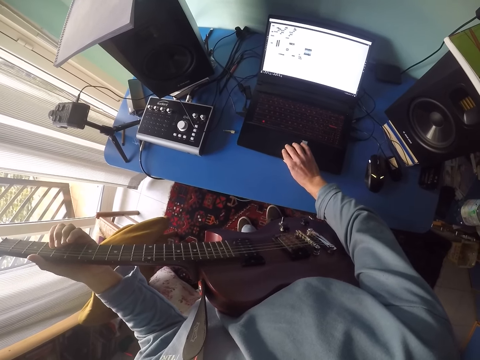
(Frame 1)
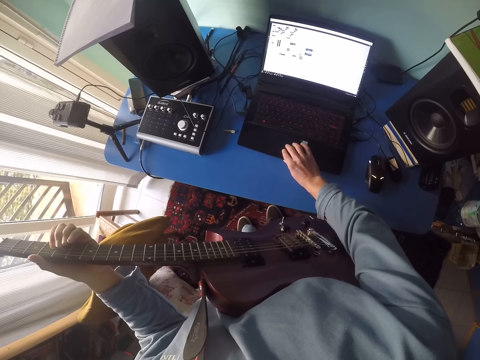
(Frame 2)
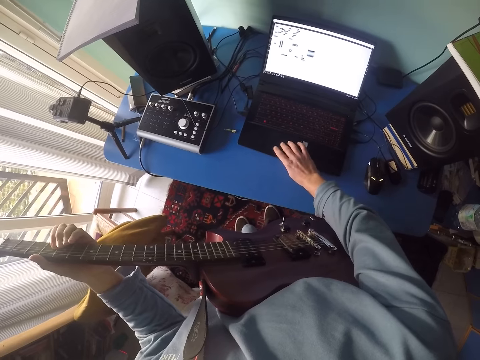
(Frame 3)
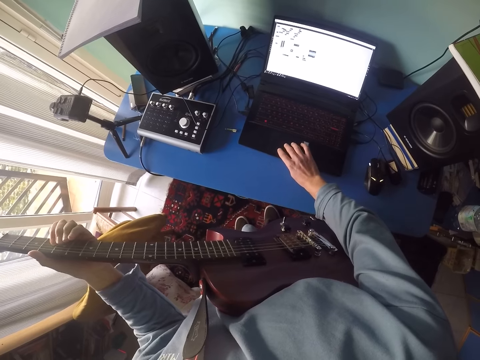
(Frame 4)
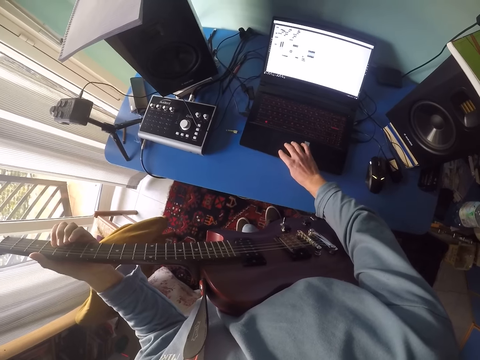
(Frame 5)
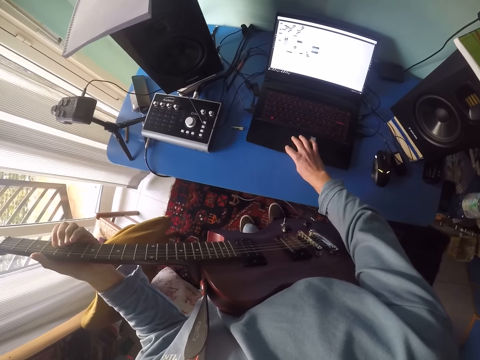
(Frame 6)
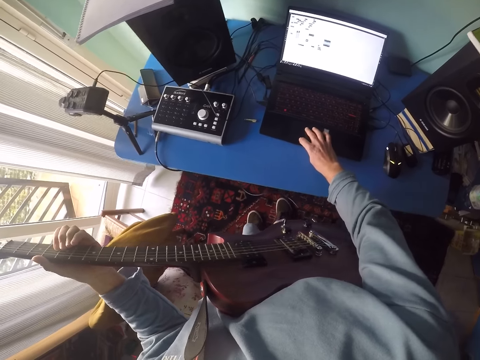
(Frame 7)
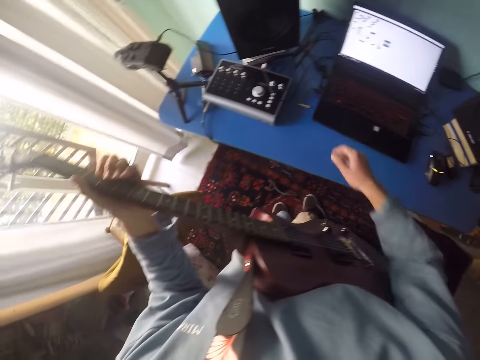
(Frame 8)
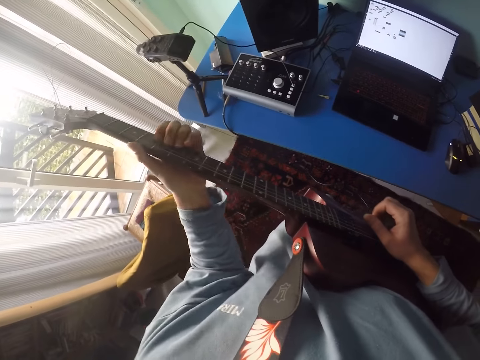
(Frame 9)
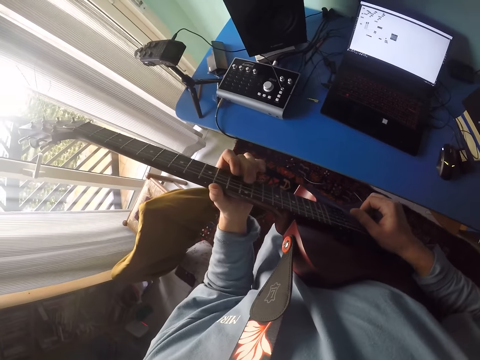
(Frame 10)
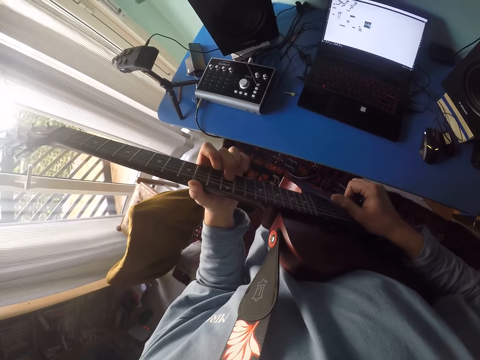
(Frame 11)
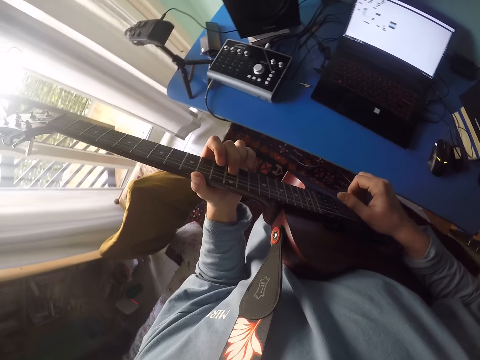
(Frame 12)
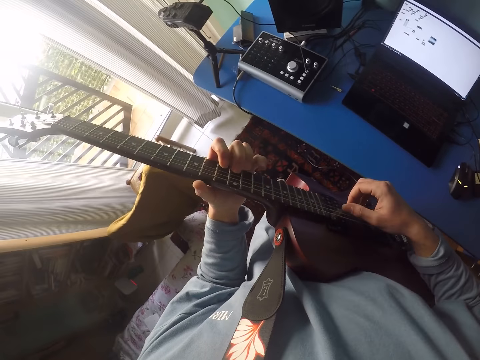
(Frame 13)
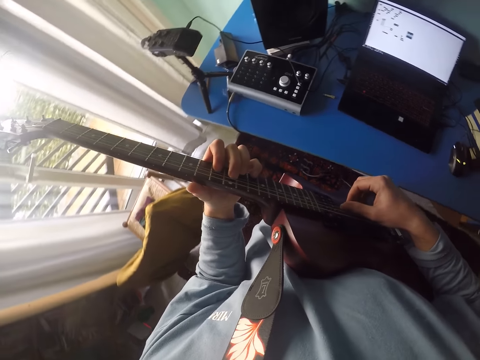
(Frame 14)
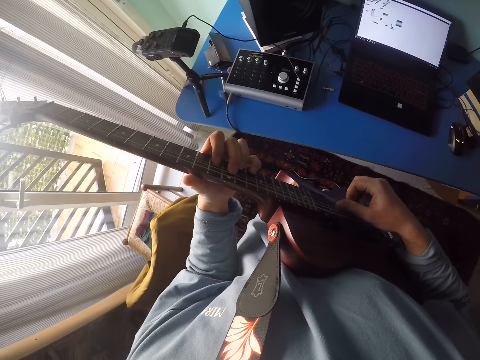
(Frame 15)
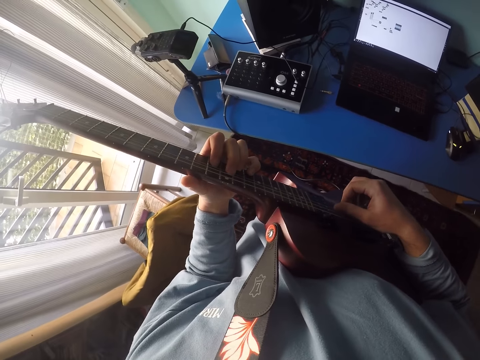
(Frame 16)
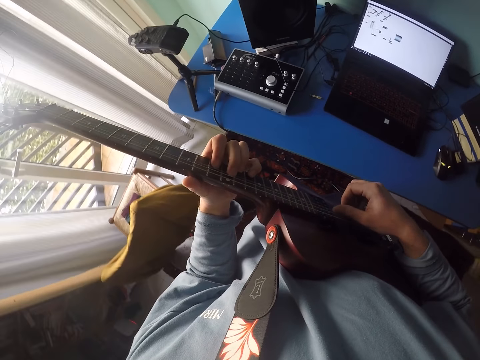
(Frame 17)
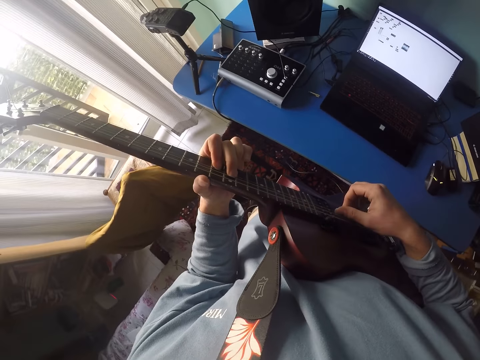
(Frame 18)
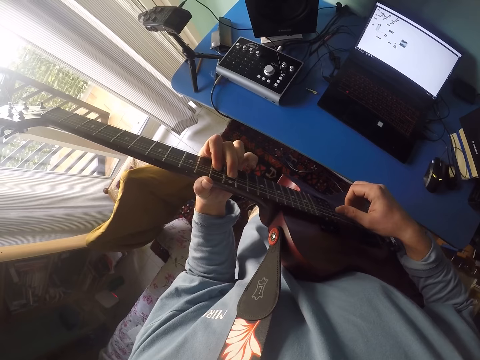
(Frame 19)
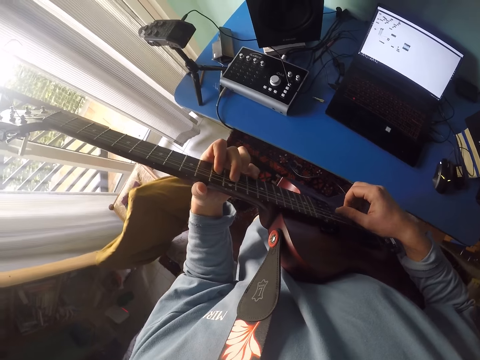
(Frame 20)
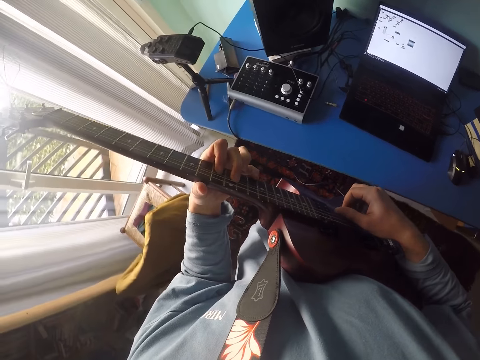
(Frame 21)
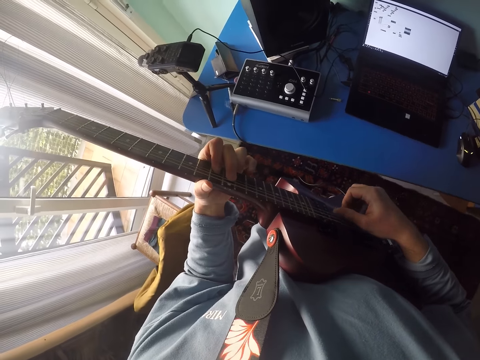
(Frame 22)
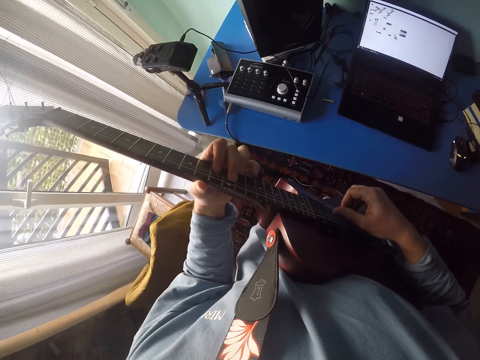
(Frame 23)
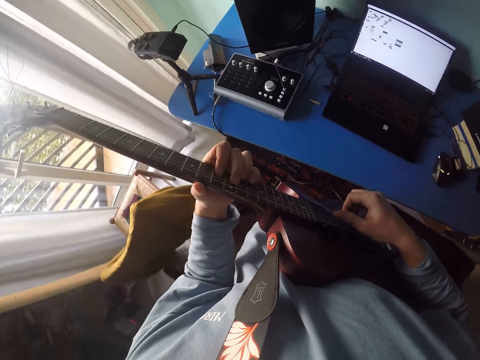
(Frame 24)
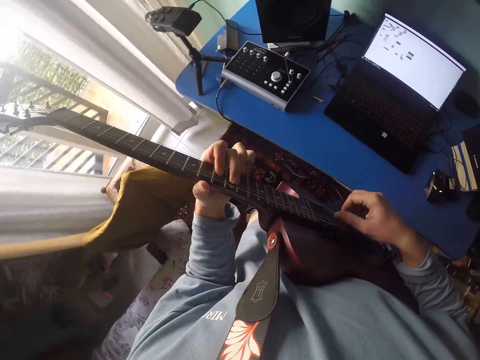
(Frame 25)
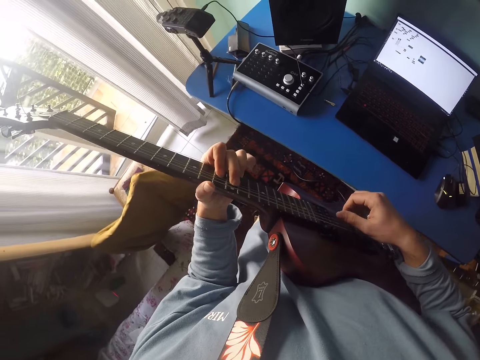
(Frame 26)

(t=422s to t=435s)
The camera wearer moves the right hand. They play the guitar.

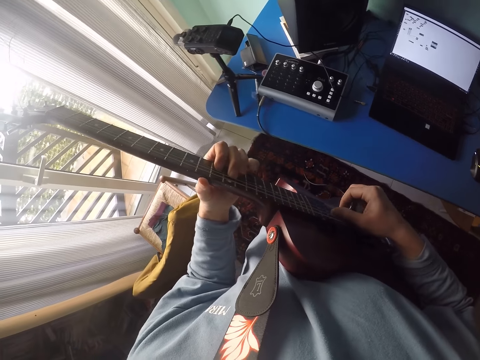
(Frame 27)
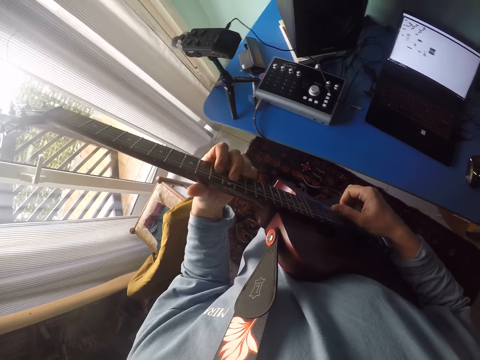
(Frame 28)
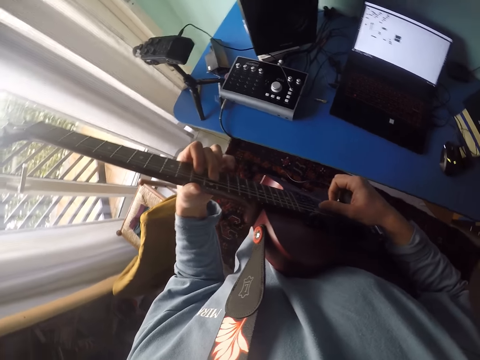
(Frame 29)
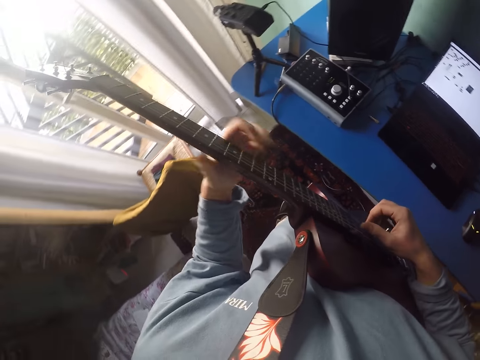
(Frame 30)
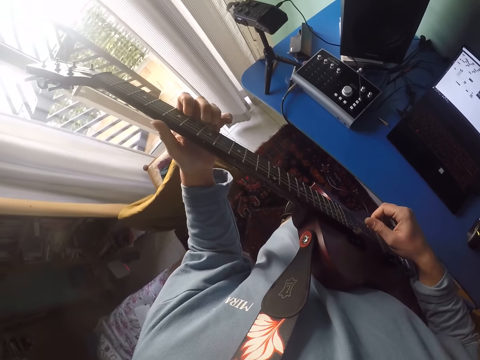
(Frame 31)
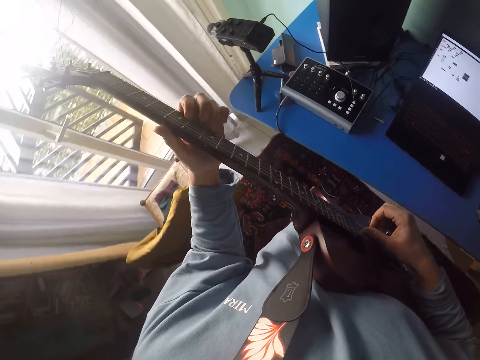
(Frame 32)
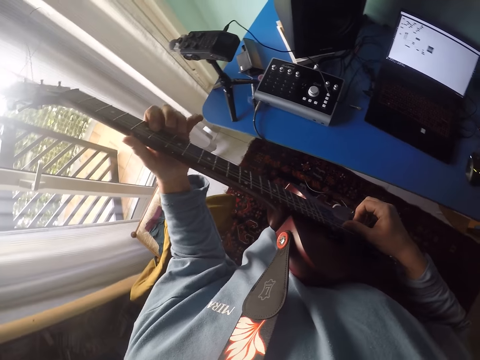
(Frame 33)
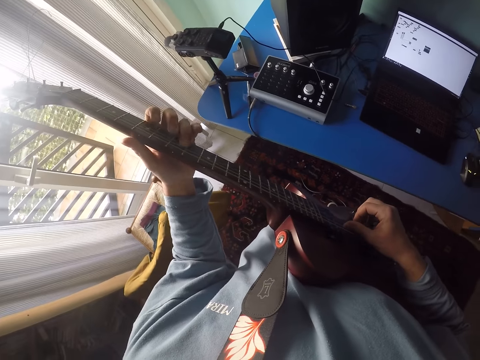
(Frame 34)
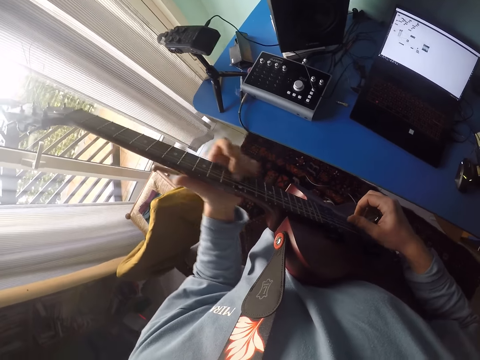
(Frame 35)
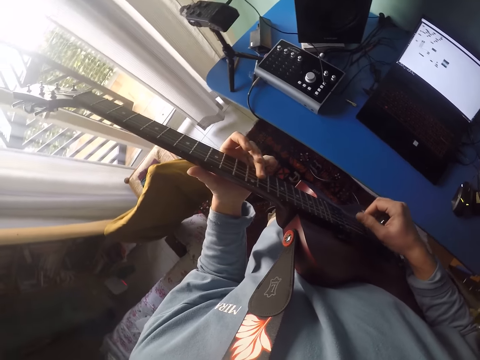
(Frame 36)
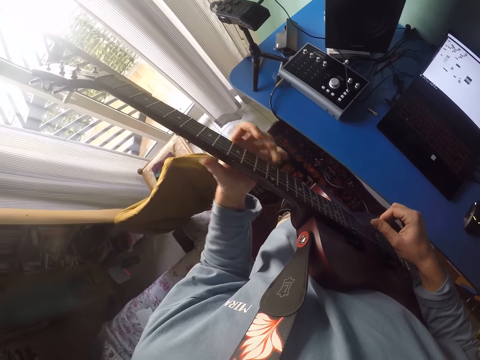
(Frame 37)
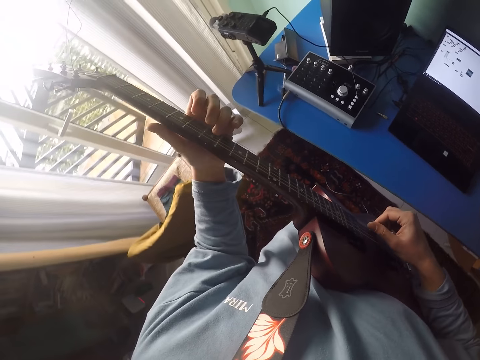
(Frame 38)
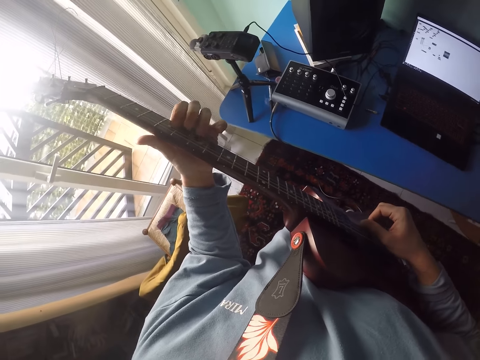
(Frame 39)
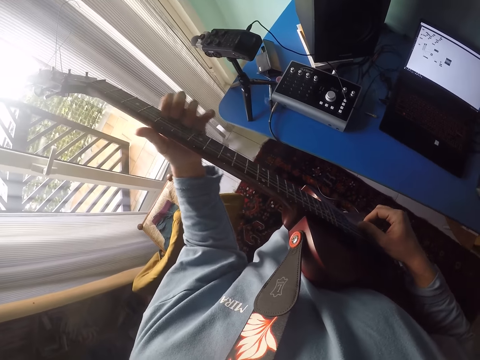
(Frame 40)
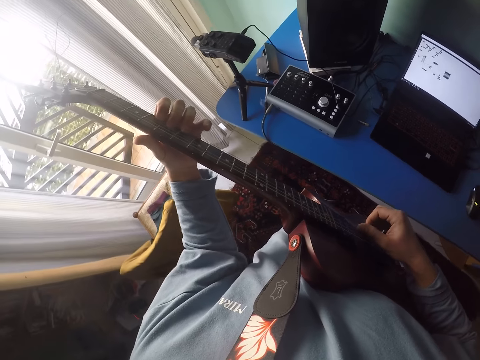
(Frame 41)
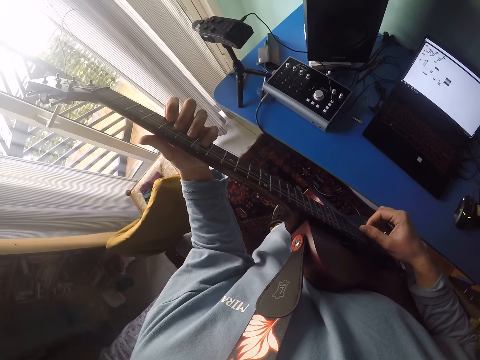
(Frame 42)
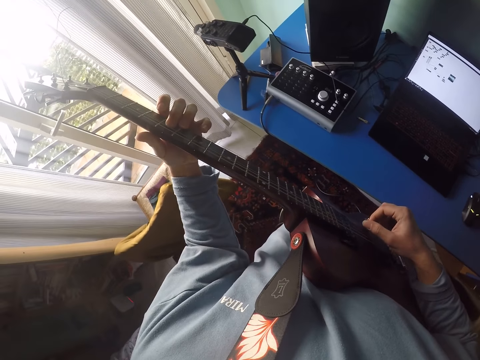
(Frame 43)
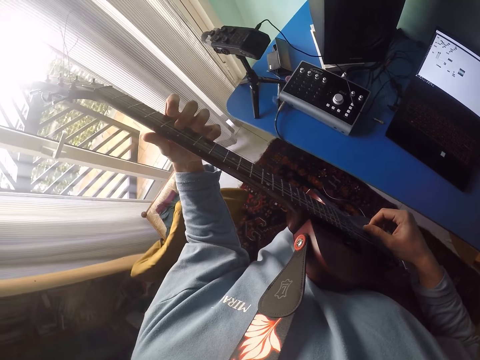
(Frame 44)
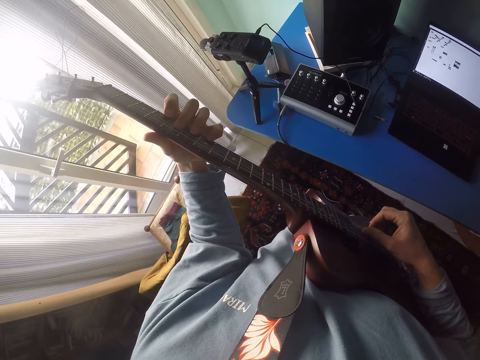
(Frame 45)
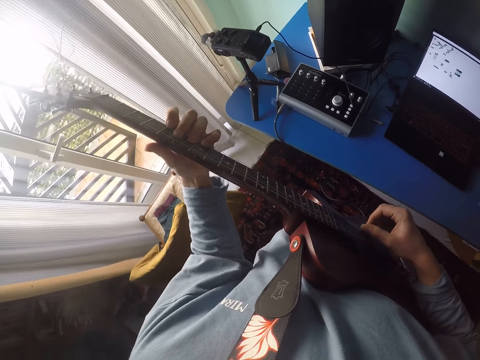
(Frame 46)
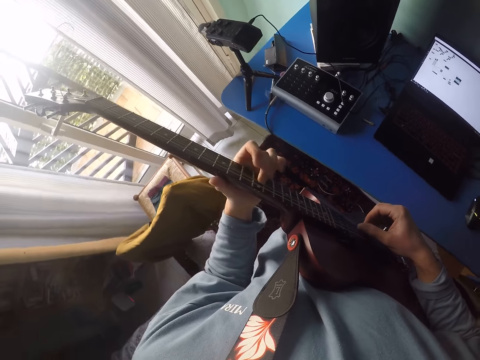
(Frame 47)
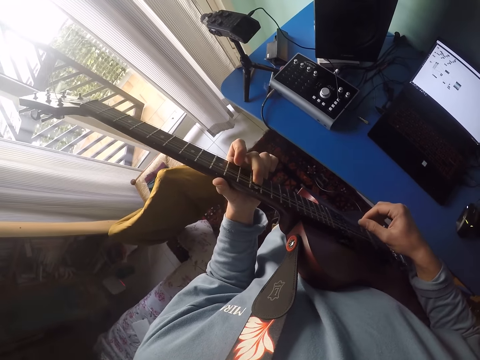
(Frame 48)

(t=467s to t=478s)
The camera wearer moves the left hand. They play the guitar. They move the left hand. They play the guitar. They move the left hand. They play the guitar.
